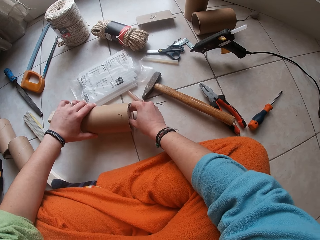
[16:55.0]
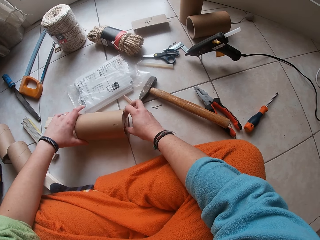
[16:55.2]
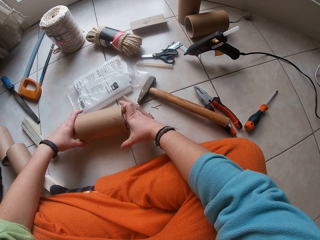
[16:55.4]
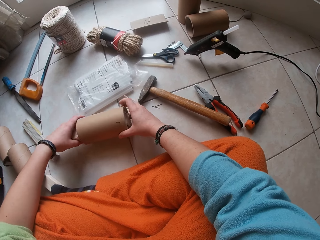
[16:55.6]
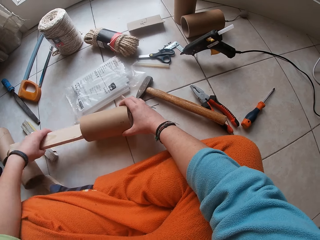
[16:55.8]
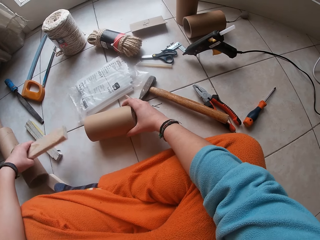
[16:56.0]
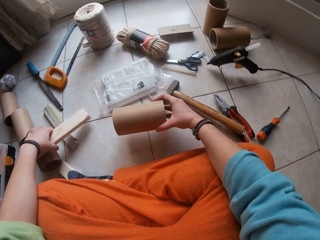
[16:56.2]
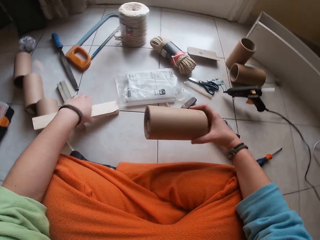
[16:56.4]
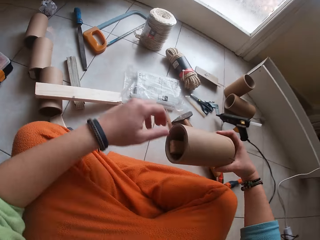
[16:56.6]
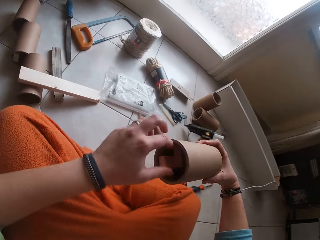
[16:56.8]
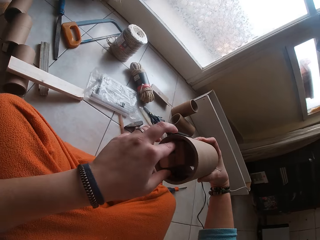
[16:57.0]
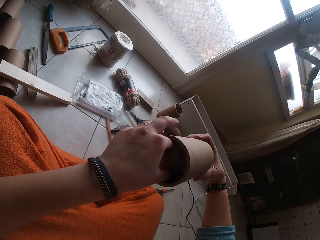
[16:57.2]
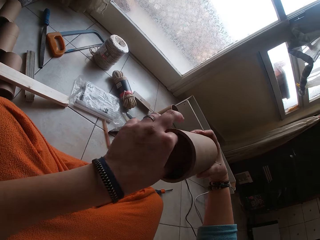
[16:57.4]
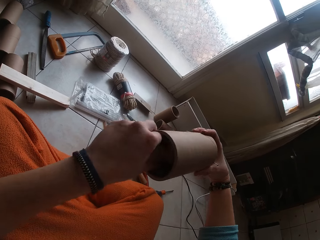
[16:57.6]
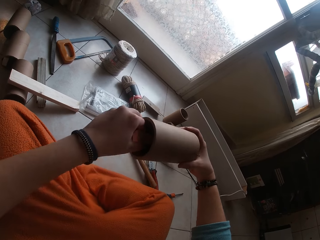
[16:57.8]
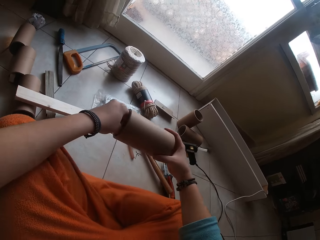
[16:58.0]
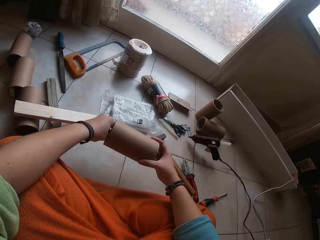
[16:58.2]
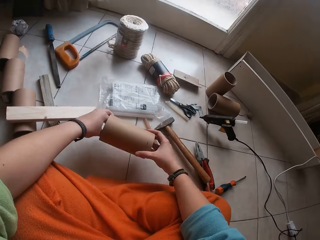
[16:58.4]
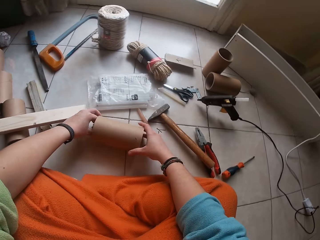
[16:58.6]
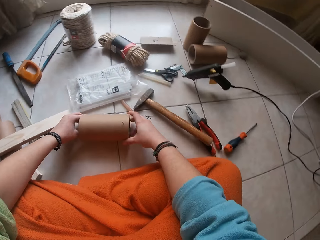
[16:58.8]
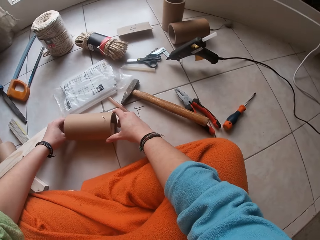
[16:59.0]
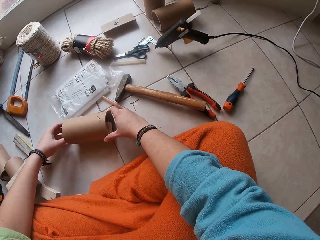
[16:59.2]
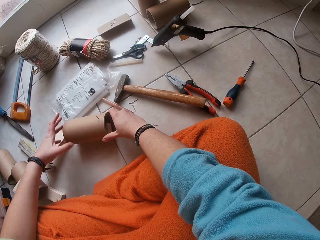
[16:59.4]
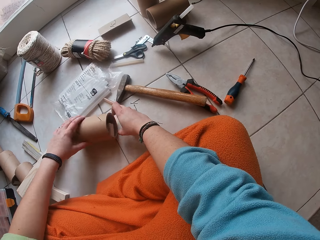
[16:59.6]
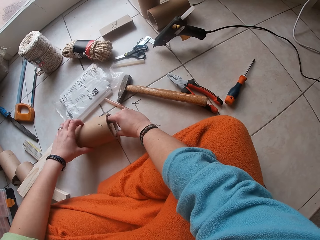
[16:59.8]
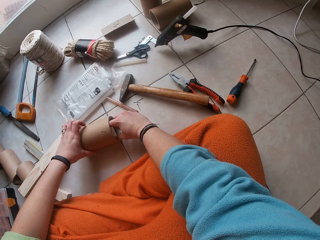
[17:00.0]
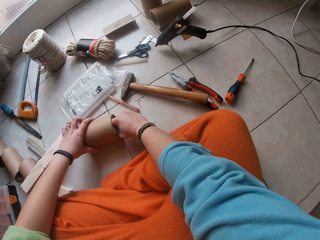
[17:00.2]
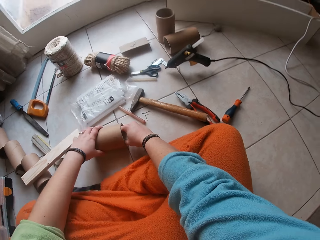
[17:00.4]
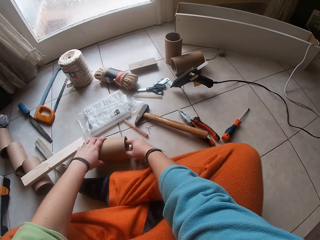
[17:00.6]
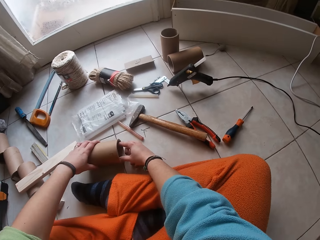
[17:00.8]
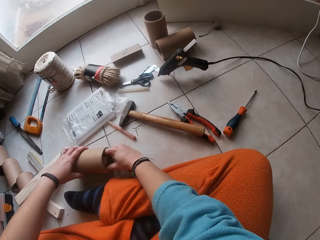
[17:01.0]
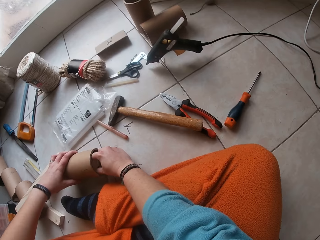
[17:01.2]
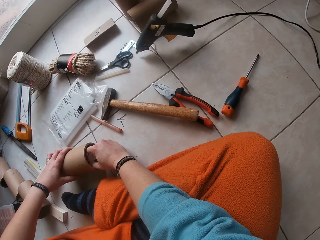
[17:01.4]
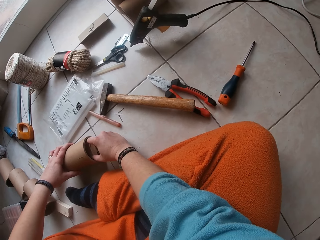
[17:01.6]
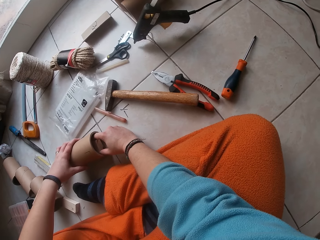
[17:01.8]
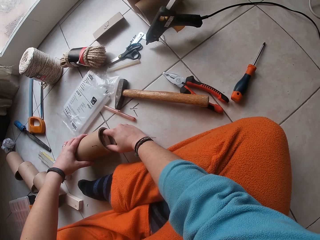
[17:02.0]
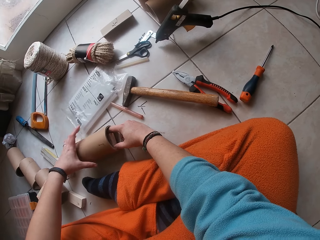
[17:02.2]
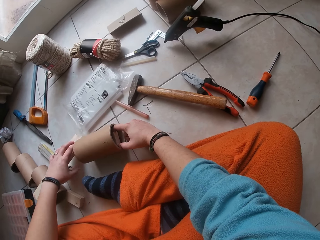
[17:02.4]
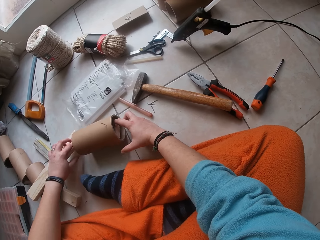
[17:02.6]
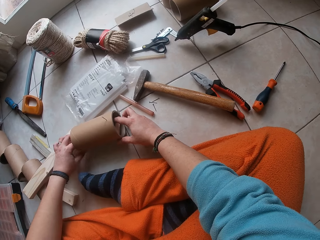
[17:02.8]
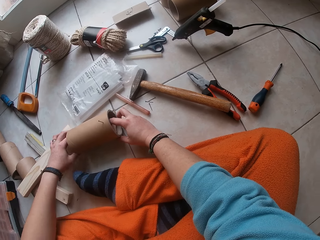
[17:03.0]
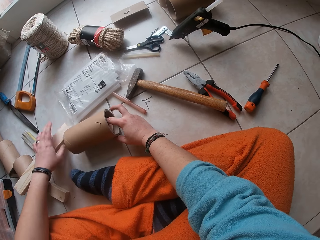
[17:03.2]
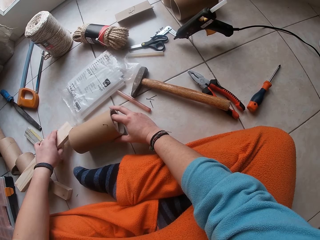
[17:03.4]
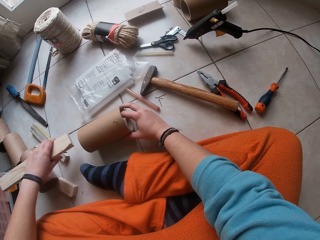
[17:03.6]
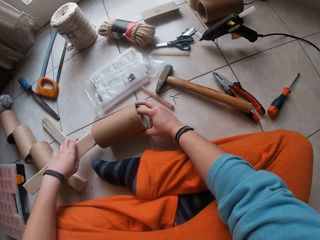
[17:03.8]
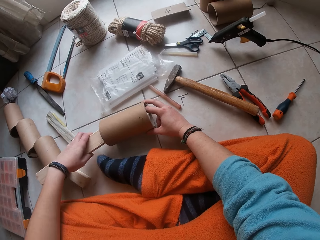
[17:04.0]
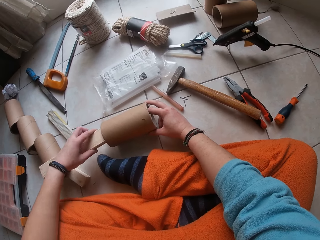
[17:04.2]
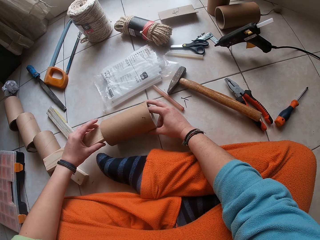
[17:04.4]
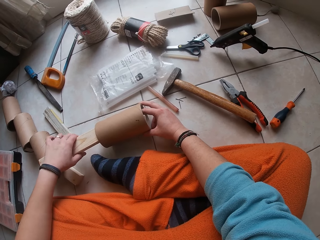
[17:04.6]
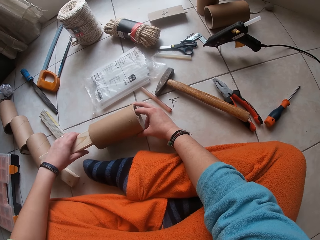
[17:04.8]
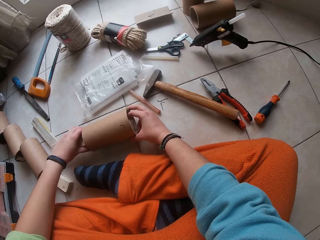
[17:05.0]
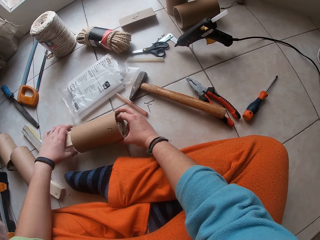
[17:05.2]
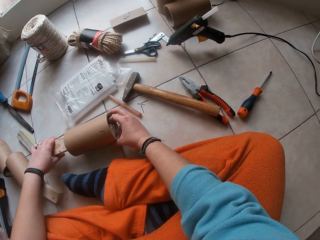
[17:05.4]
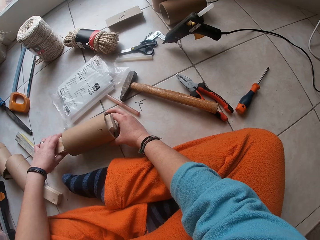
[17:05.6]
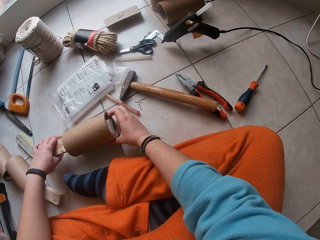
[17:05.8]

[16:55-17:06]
The camera wearer withdraws the plank or wood in the cardboard tube with her left hand. She raises the cardboard tube in both hands. She drops the plank in her left hand on the floor. She lowers the cardboard tube in both hands. She adjusts the cardboard tube with the plank in both hands. She places the cylindrical box on the floor. She pushes the wood. She picks up the plank on the floor with her left hand. She inserts the plank in her left hand in the cardboard tube.

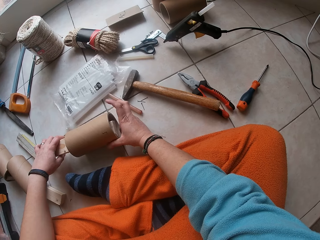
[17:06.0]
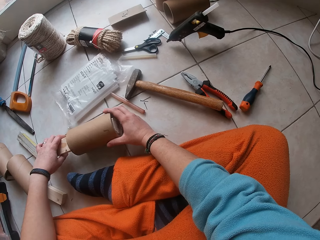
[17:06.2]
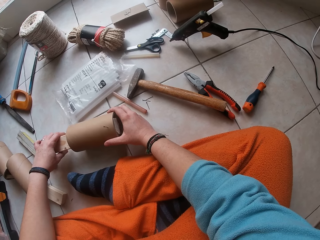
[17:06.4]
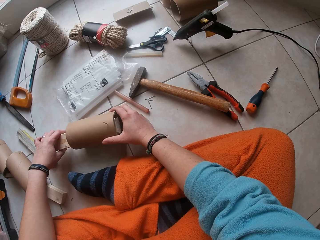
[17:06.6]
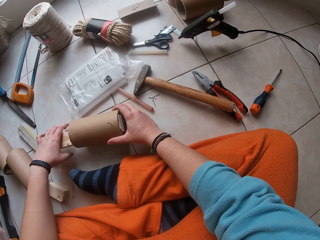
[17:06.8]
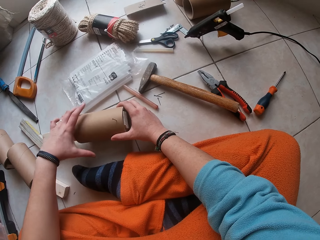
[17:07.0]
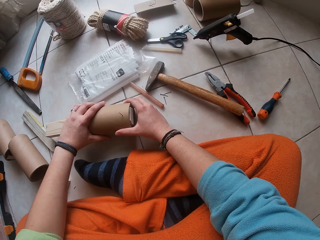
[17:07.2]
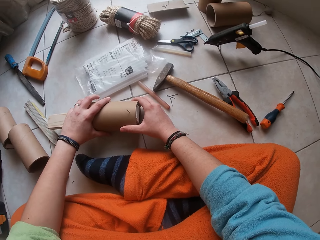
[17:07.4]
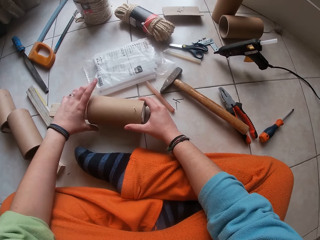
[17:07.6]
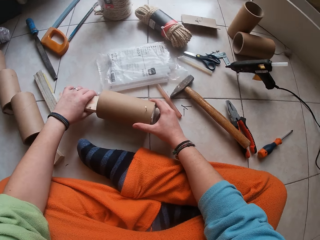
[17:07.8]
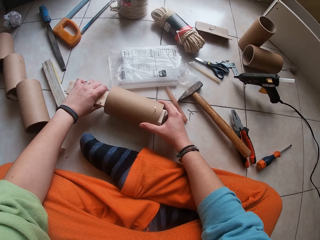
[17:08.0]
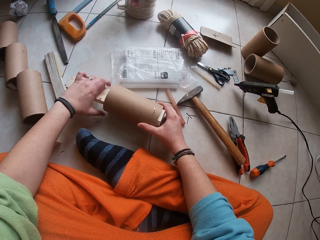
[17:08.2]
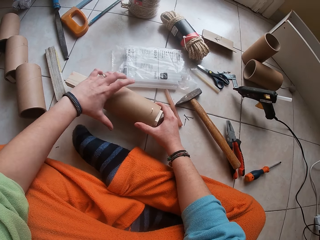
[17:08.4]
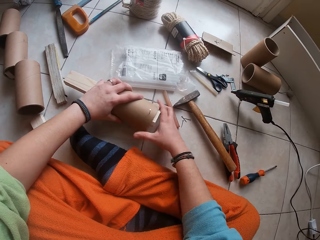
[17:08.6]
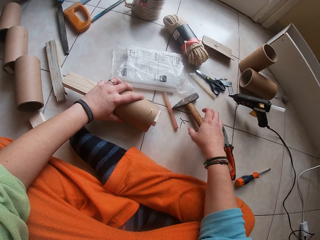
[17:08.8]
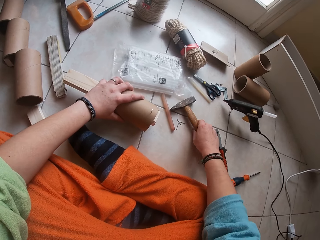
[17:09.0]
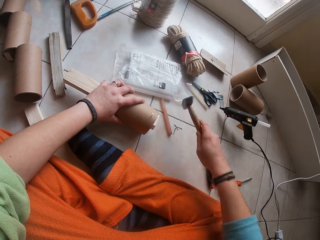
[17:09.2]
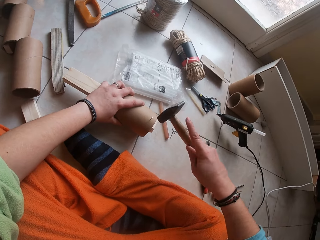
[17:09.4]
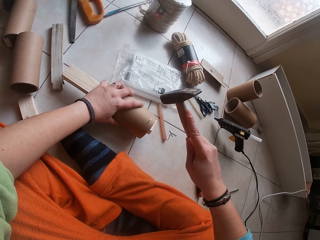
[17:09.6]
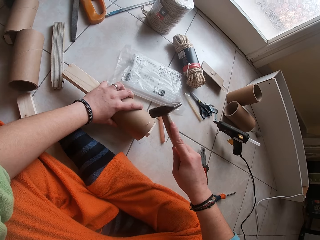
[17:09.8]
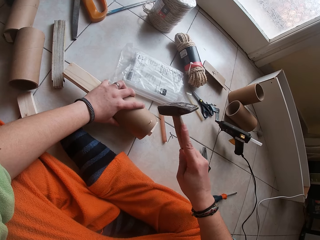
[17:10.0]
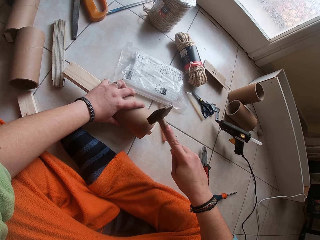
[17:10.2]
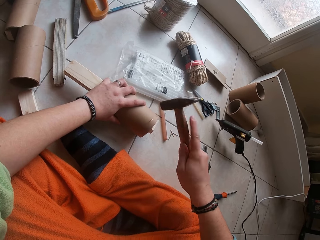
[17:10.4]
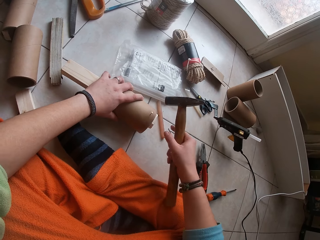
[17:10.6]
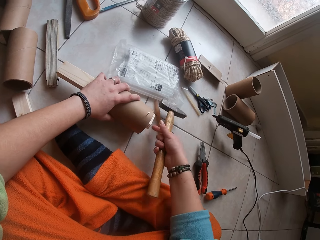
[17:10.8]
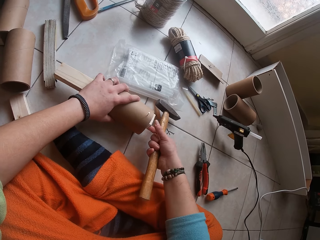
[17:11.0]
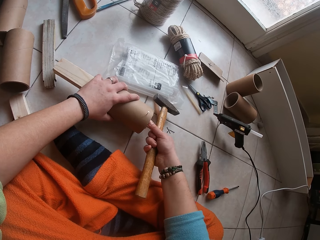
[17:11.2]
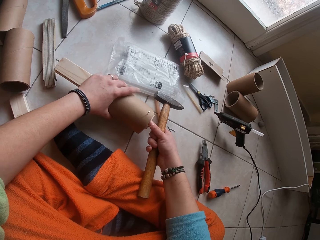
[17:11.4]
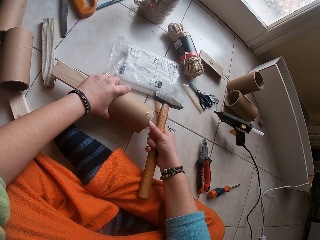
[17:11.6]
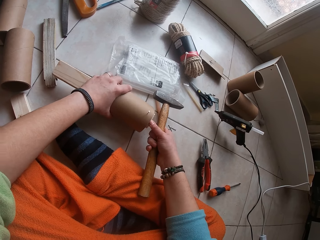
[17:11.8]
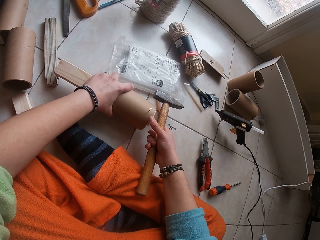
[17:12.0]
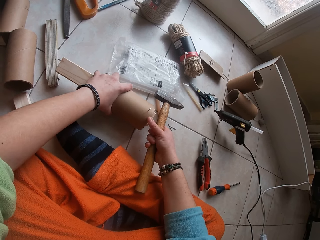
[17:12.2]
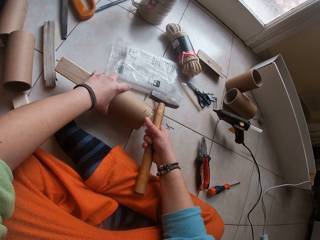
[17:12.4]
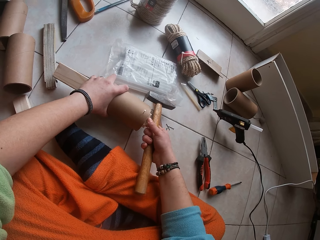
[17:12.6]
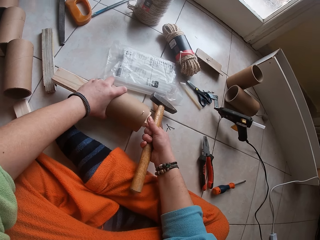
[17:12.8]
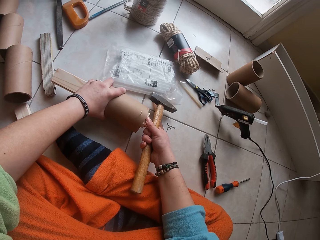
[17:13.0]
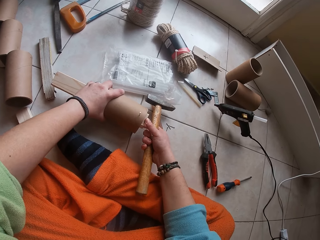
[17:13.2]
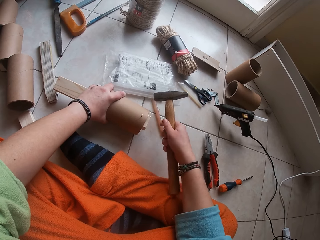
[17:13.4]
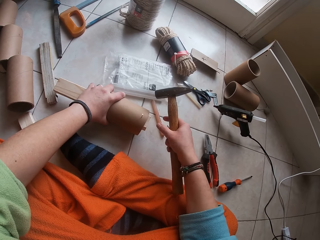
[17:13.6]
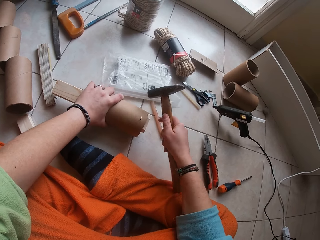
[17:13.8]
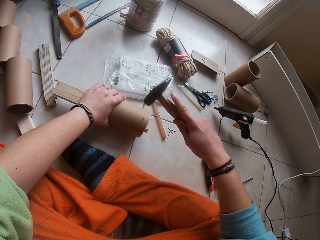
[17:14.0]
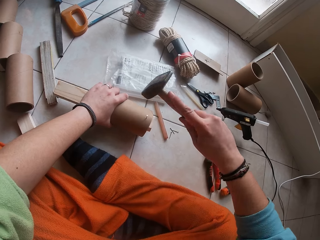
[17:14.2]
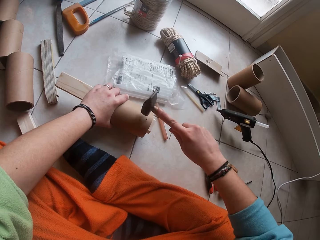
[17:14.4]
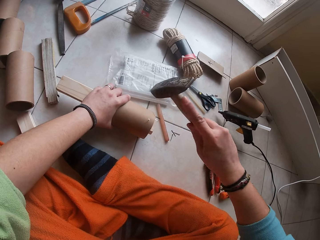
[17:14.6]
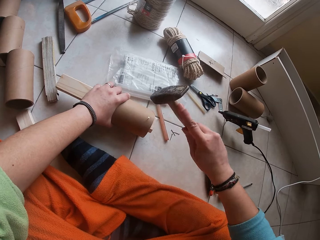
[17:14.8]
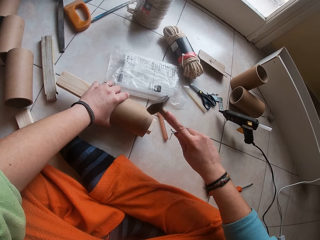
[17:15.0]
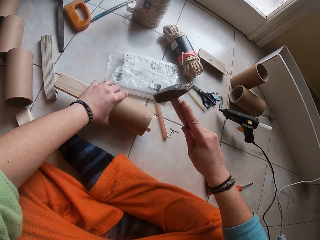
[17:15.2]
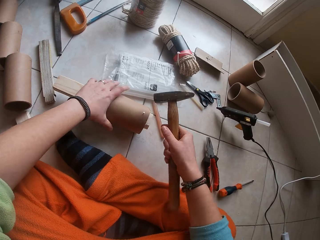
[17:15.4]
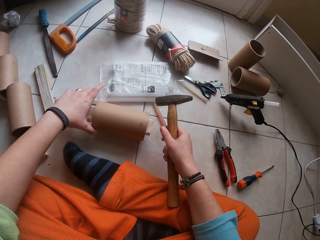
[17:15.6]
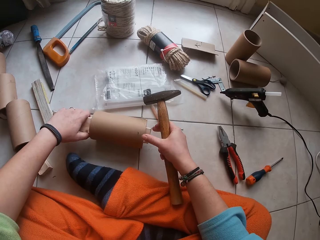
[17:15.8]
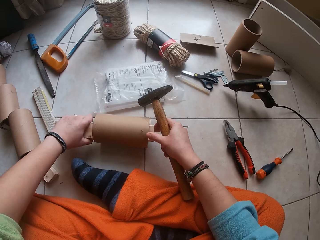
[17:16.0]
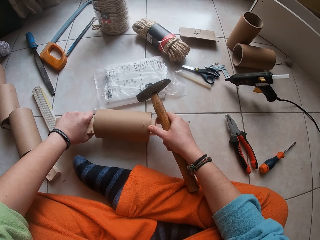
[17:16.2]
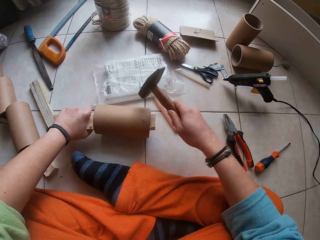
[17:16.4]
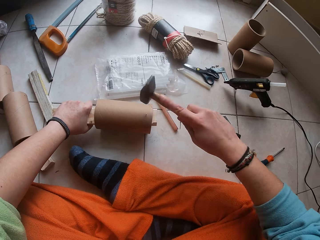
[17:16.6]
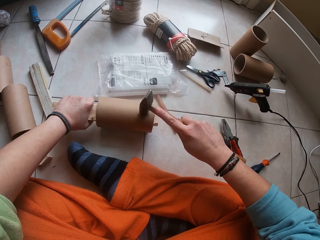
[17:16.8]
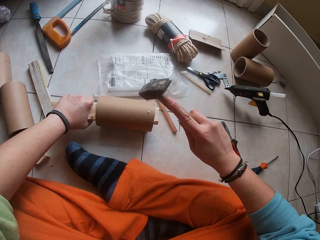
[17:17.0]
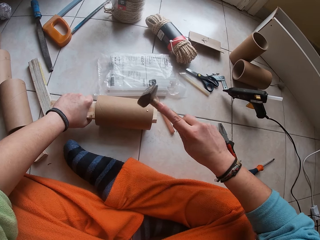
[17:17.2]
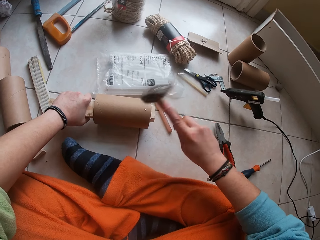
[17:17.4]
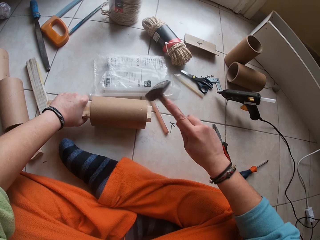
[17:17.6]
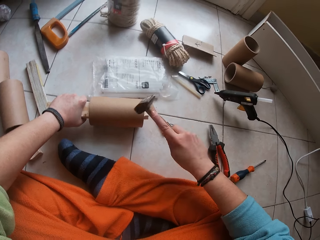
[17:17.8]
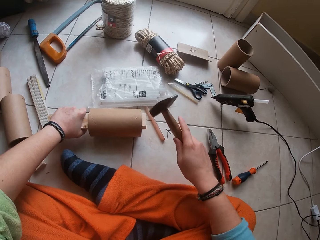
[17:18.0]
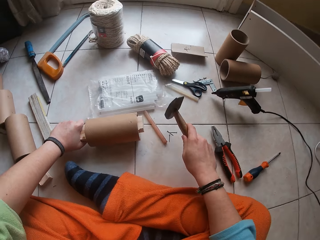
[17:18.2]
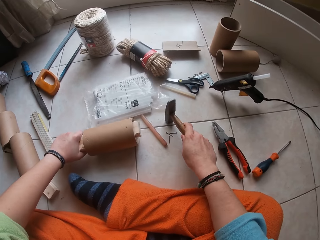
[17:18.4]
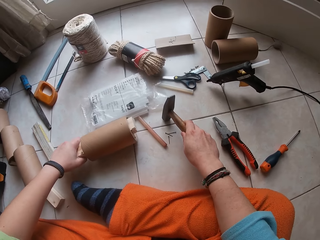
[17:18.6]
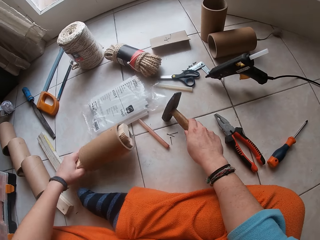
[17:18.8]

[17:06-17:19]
The camera wearer holds the cardboard tube with her left hand. She holds the plank in the cardboard tube with her left hand. She holds the cardboard tube with her left hand. She picks up the hammer on the floor with her right hand. She hits the nail in the cardboard craft tube with the hammer in her right hand. She adjusts the plank in the cardboard tube with her right hand. She hits the nail in the cardboard craft tube with the hammer in her right hand. She adjusts the plank in the cardboard tube with her right hand. She hits the nail in the cardboard craft tube with the hammer in her right hand. She drops the hammer in her right hand on the floor.
